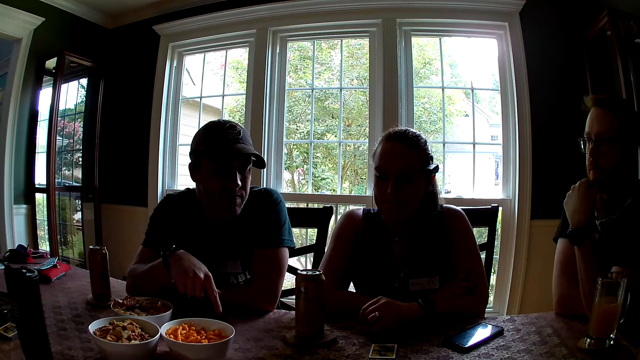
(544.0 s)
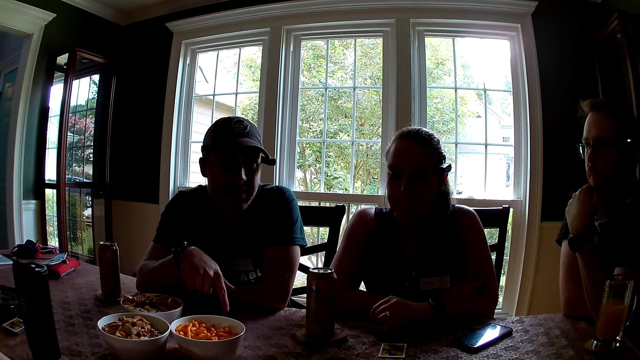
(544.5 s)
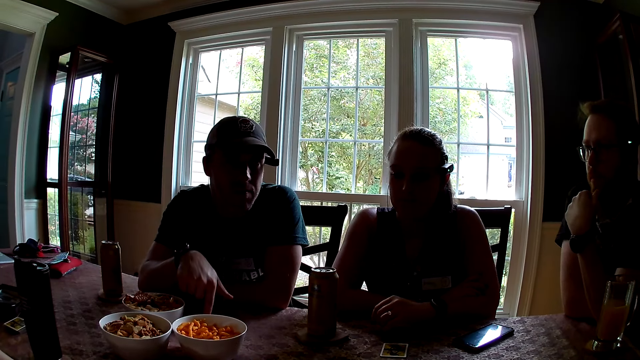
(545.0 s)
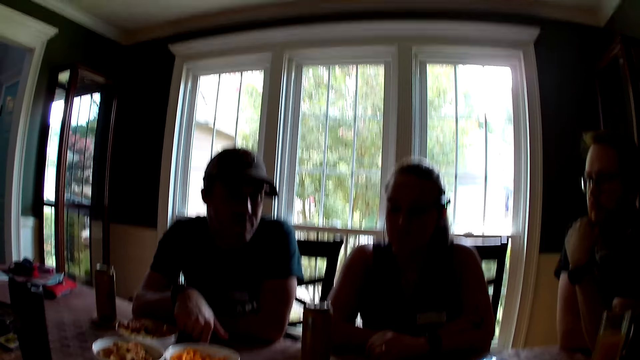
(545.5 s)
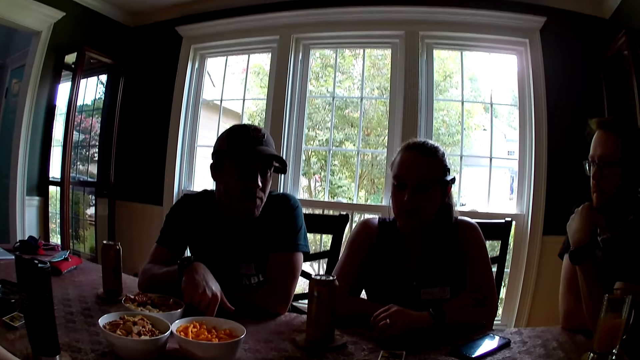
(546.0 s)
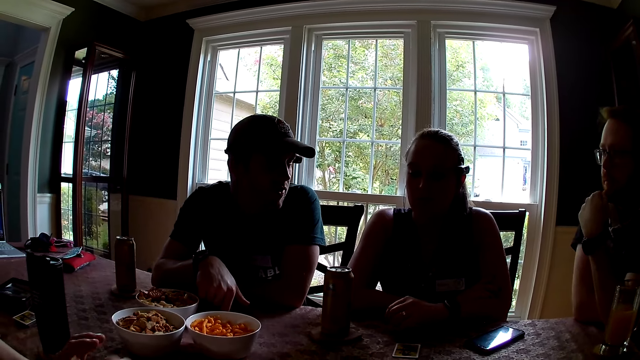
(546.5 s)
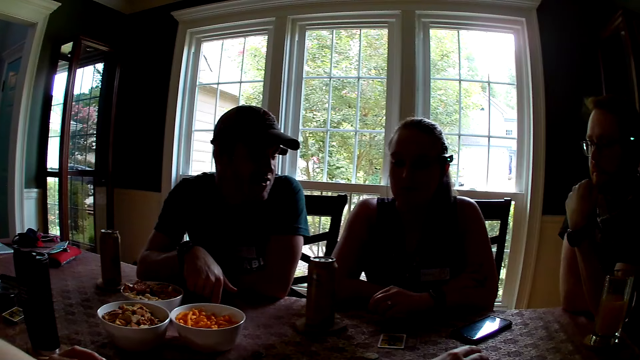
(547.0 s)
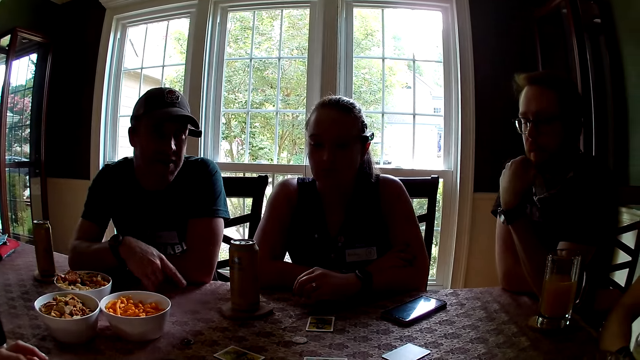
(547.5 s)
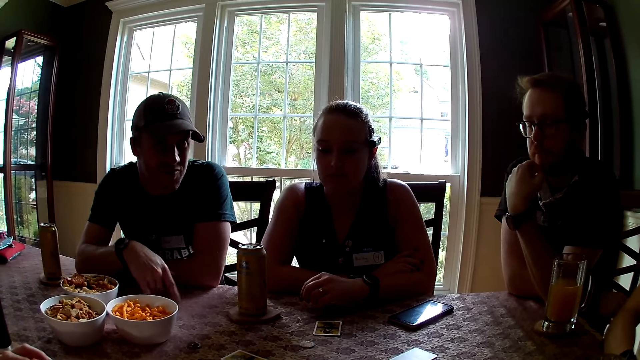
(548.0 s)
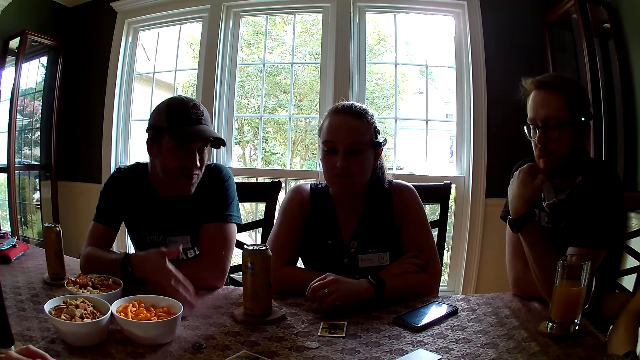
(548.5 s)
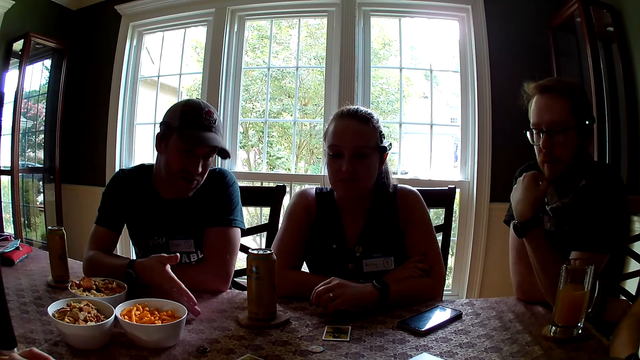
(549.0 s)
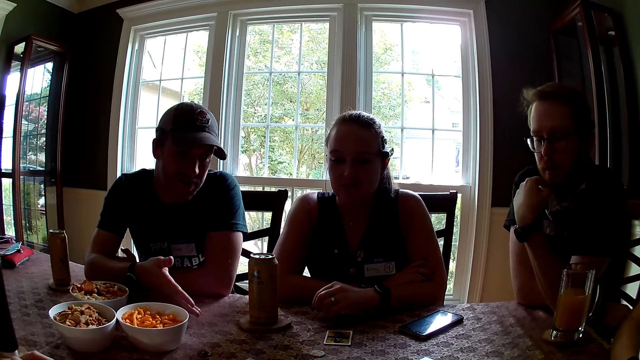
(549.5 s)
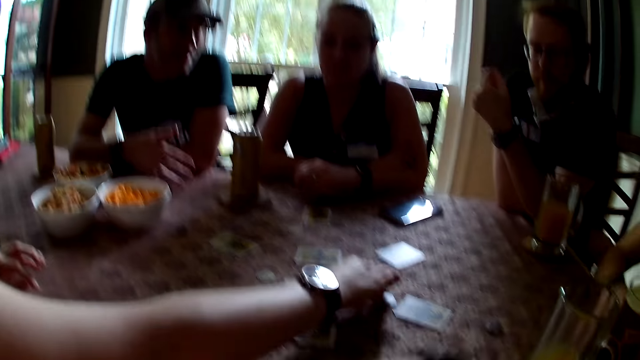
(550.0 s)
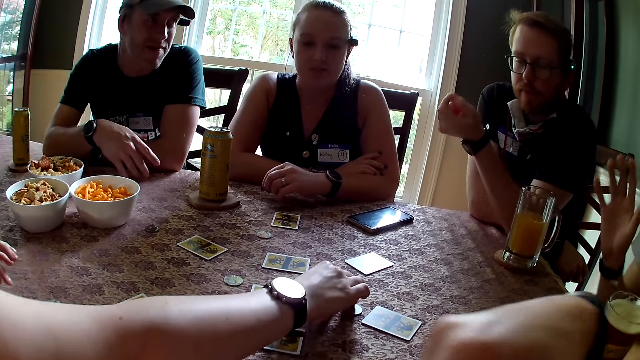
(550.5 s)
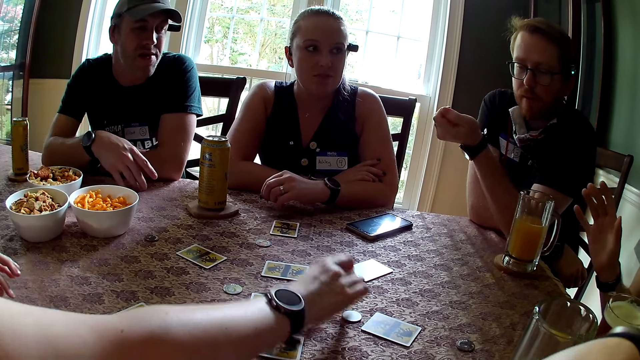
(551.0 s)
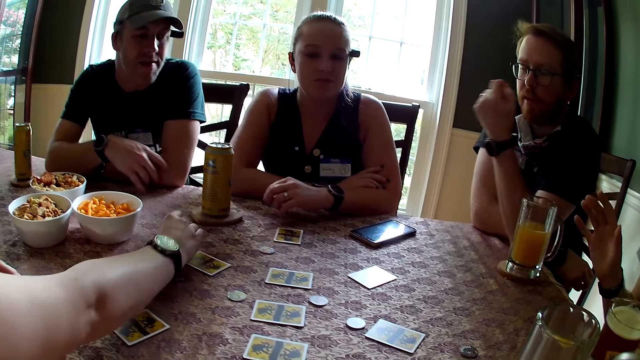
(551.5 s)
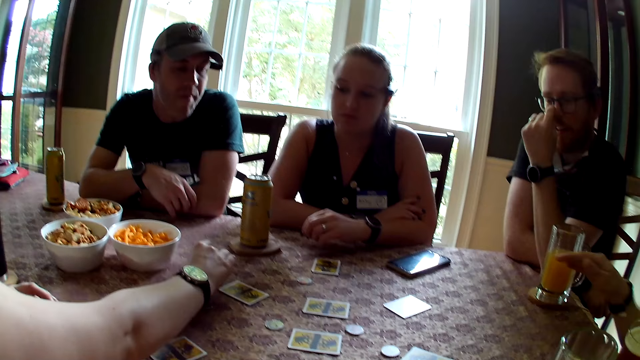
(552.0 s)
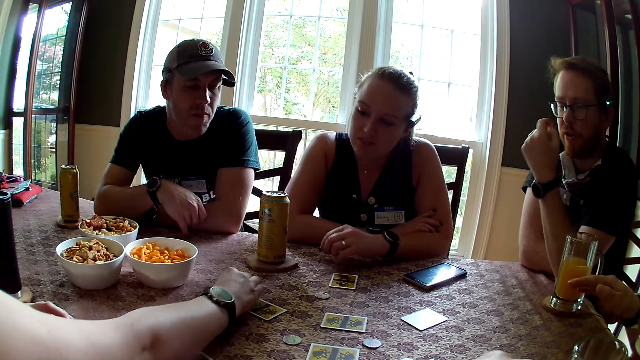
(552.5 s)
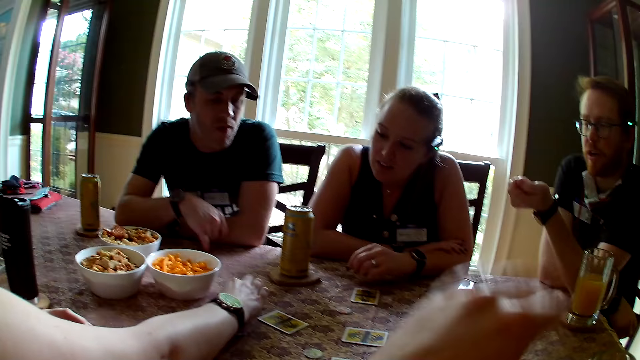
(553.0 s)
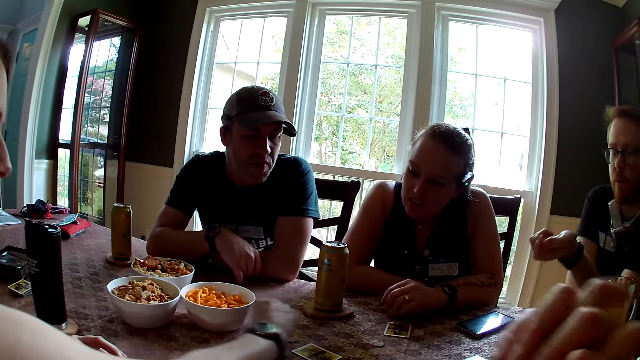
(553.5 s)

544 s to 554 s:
A person picks a disc from the table and puts the disc on the table.

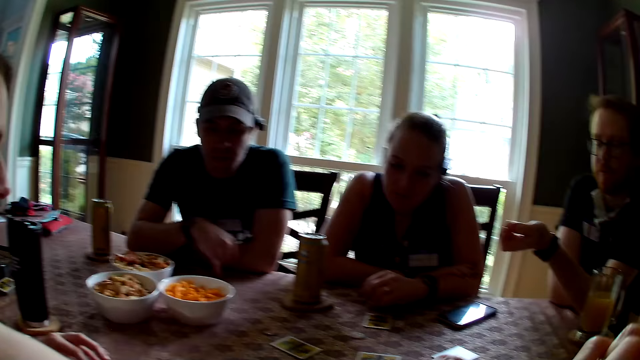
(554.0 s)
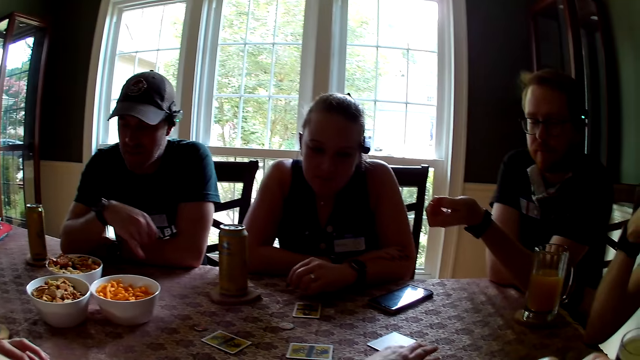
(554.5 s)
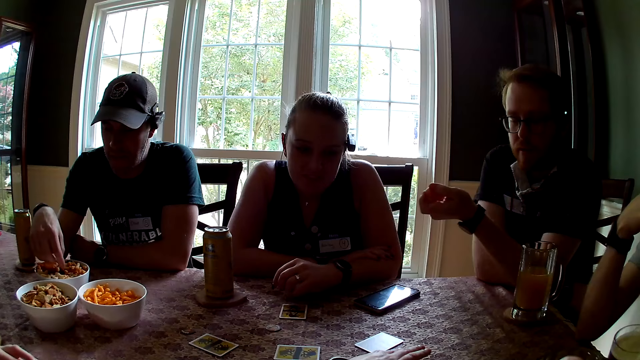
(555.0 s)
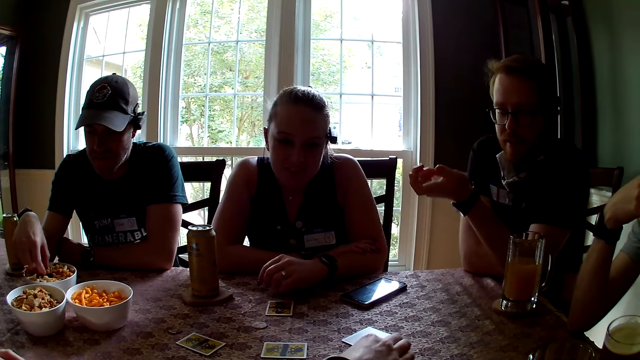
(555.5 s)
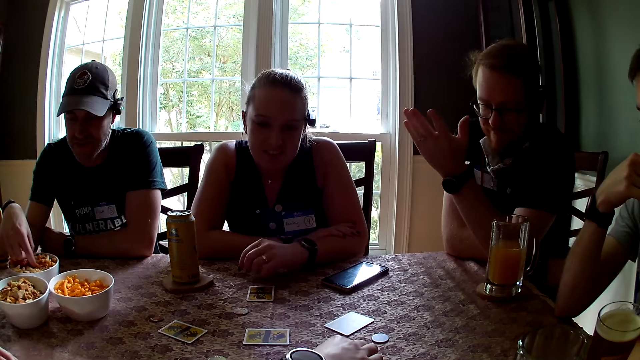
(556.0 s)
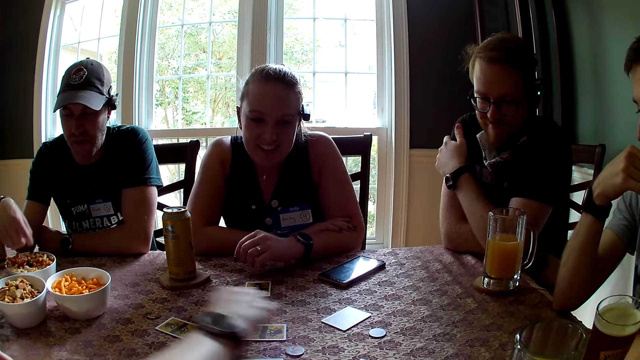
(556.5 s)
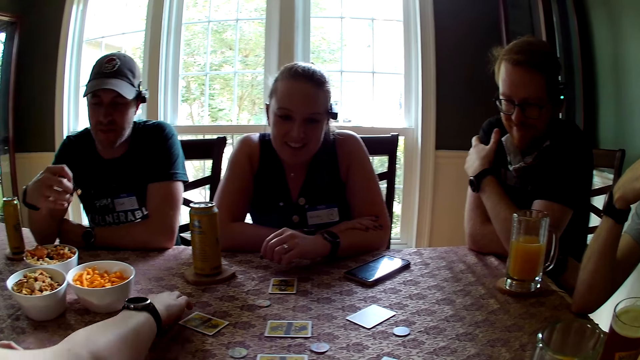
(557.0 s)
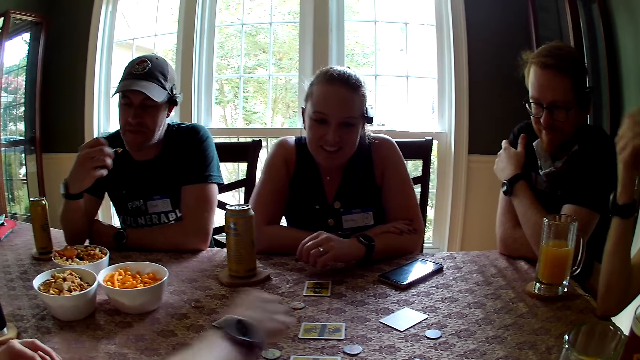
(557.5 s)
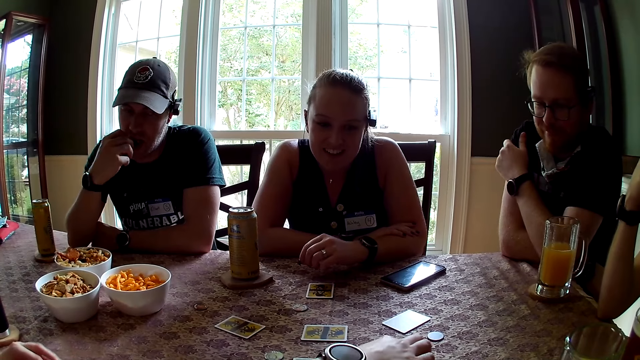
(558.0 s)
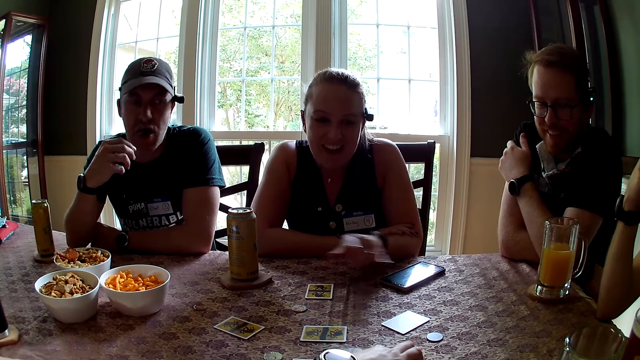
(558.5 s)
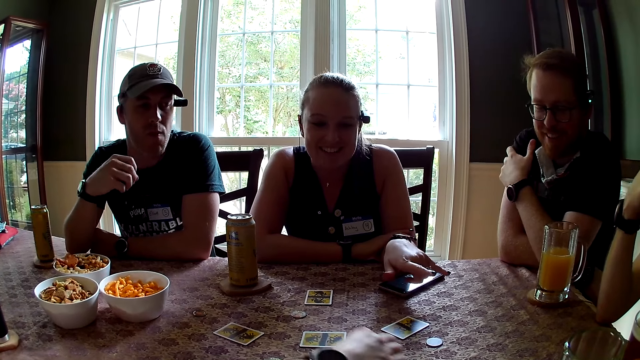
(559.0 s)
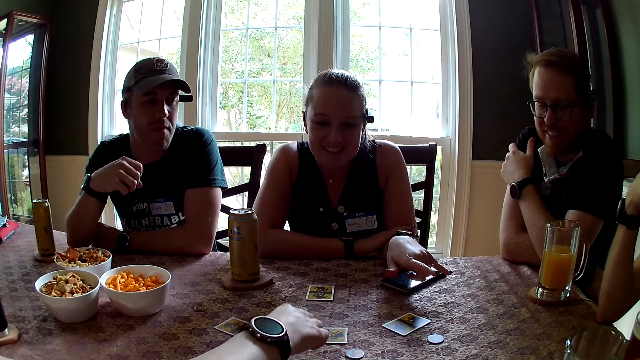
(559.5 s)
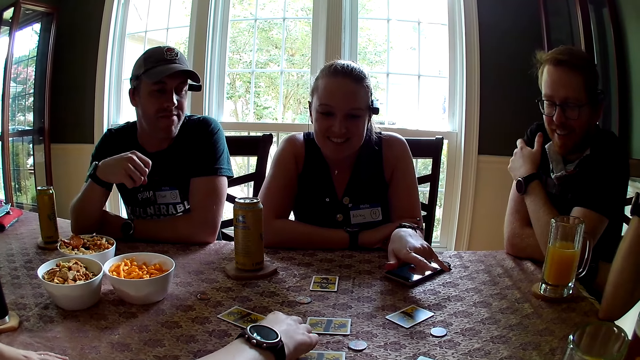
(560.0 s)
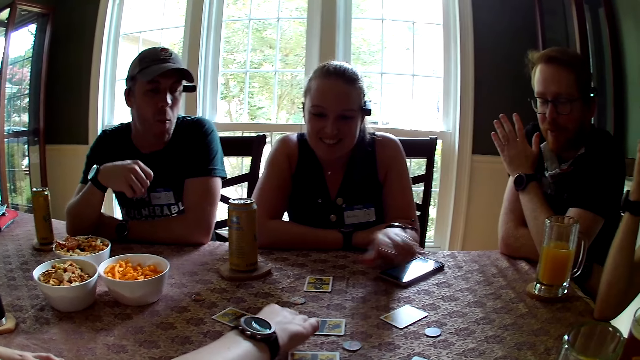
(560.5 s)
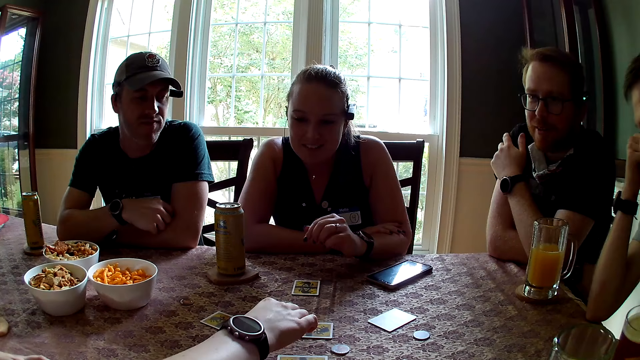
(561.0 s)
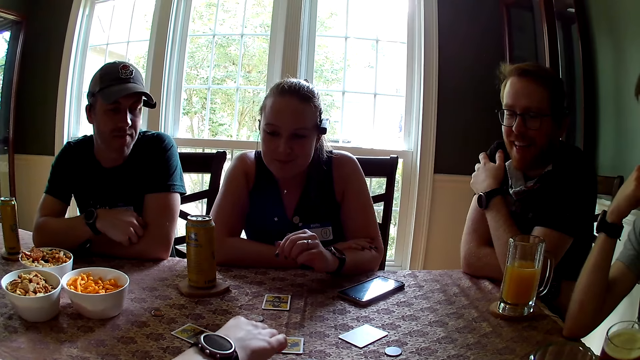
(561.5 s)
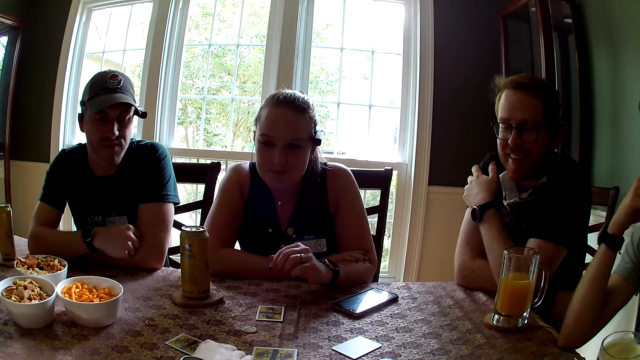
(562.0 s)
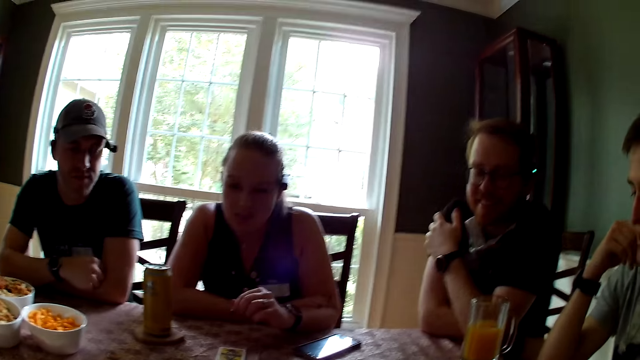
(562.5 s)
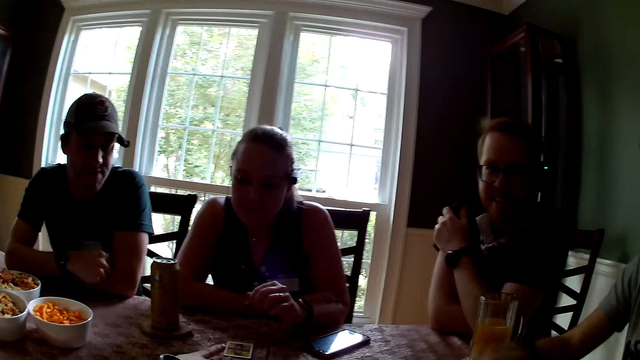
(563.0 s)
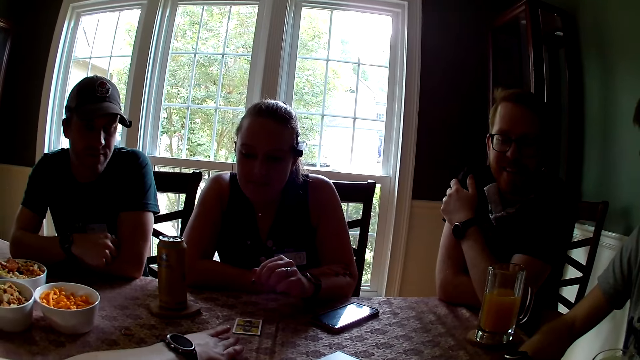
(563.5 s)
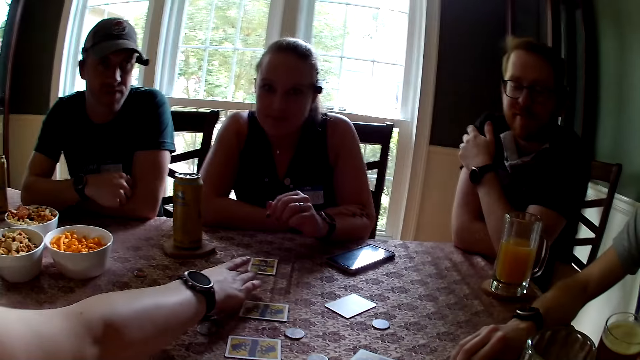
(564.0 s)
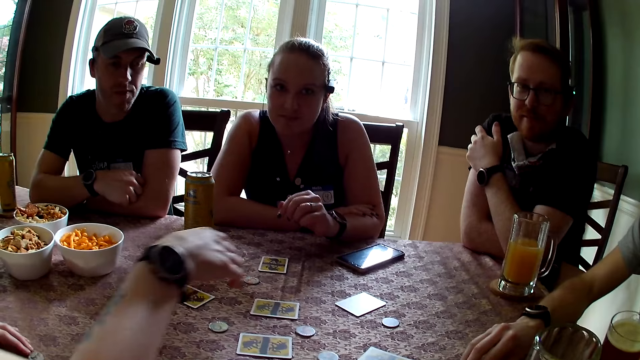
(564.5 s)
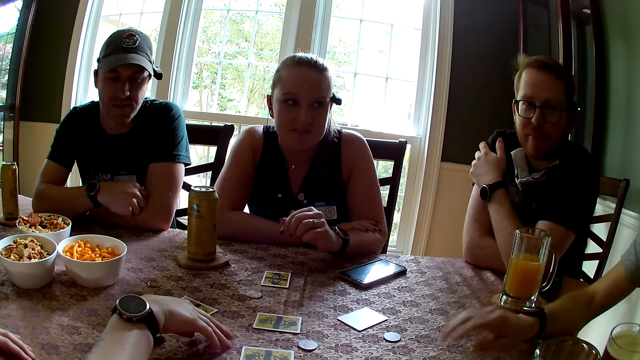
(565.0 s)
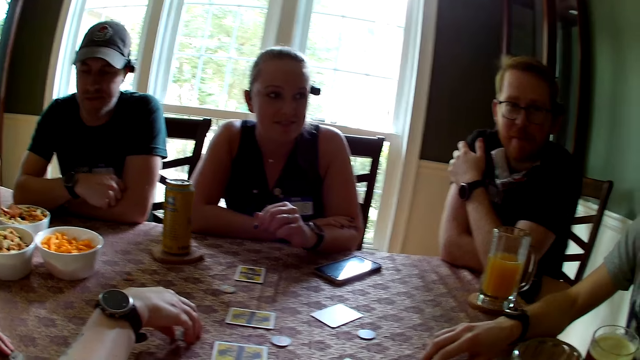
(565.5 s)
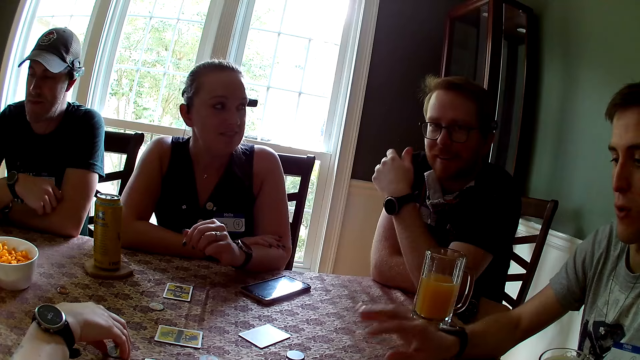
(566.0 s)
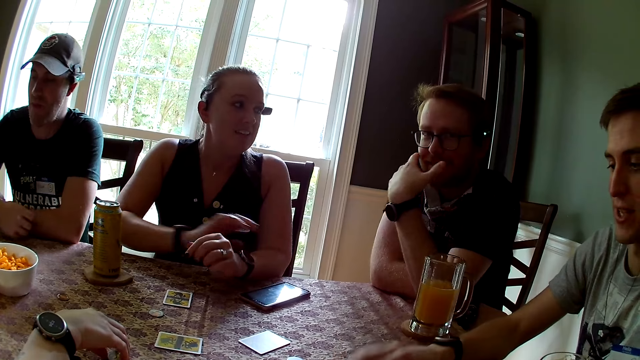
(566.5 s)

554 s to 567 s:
A man touches a bowl of snack on the table with his right hand. The man picks food from the bowl with the right hand. The camera wearer picks a poker chip with the left hand. Another man sways his left hand. The first man carries snack with his right hand. A woman carries a chip from the table with her right hand. The other man holds his shoulder with the left hand. The woman drops the chip on a card. The camera wearer places the left hand on the table. The first man eats the snack with his right hand. The woman carries a chip from the table with her right hand. The first man holds his chin with the right hand. The woman drops the chip on a card. The camera wearer moves the left hand on the table. A third man speaks to the group of people at the table. The camera wearer speaks to the group of people at the table. The woman raises her right hand. The third man speaks to the group of people at the table and hits his right hand on the table.
